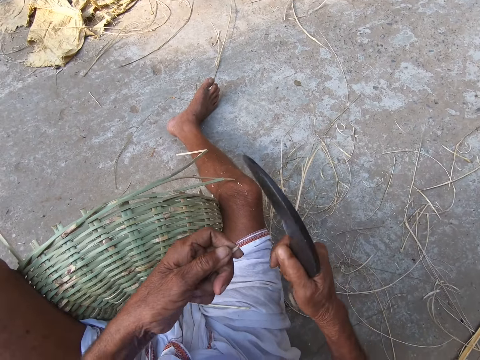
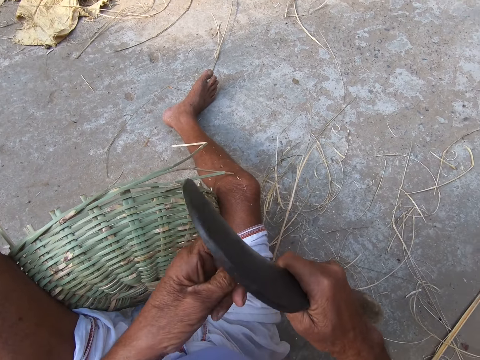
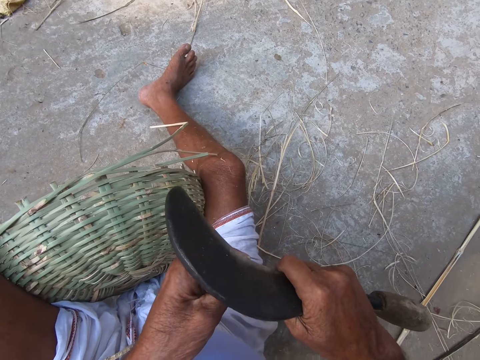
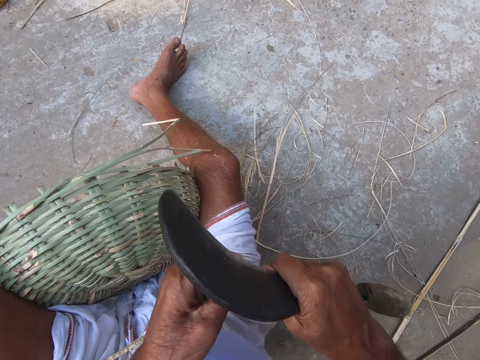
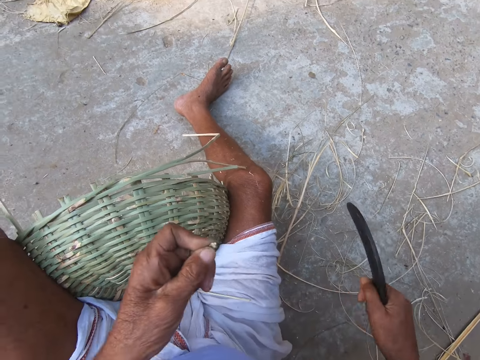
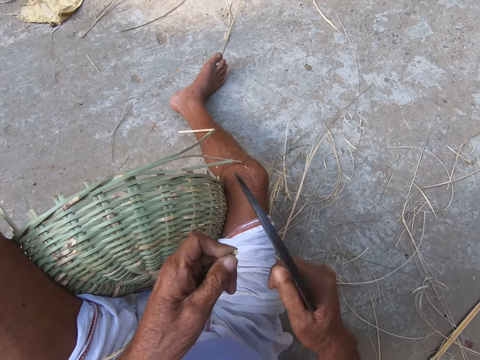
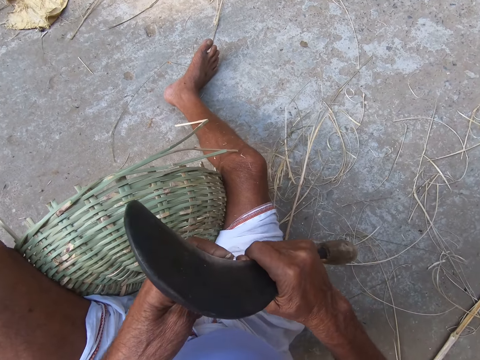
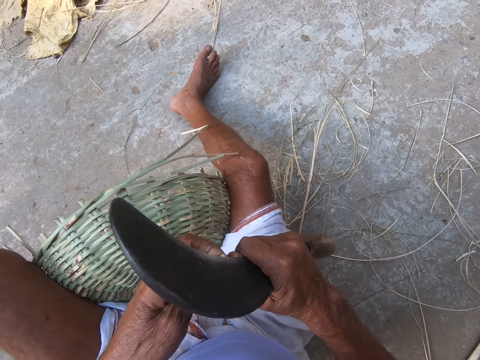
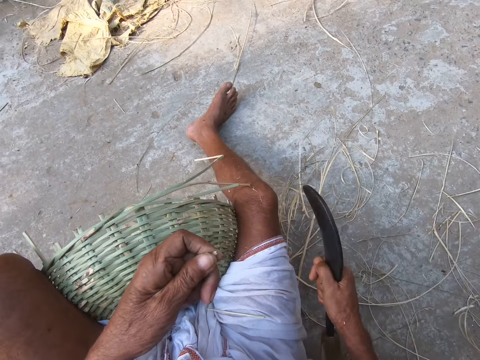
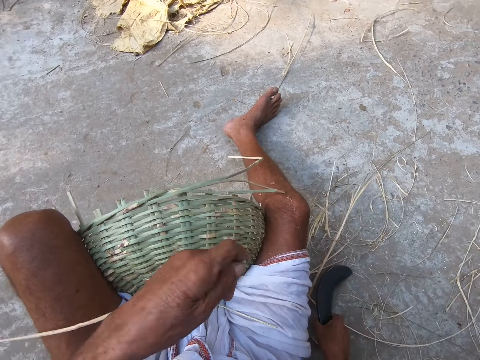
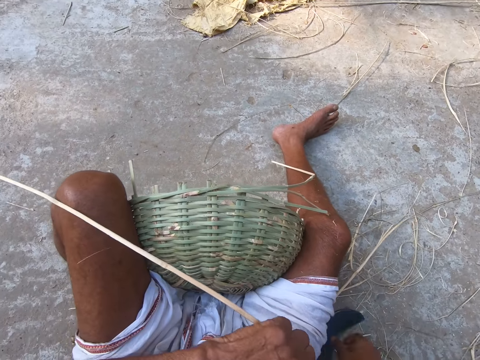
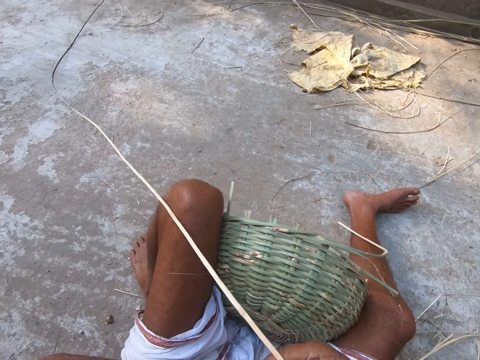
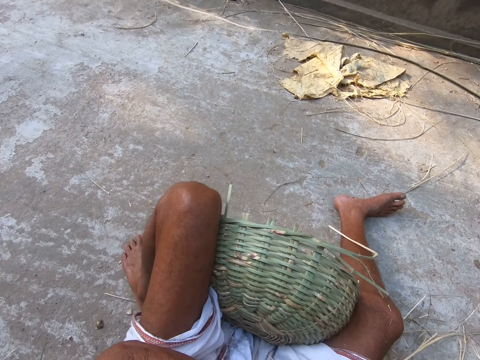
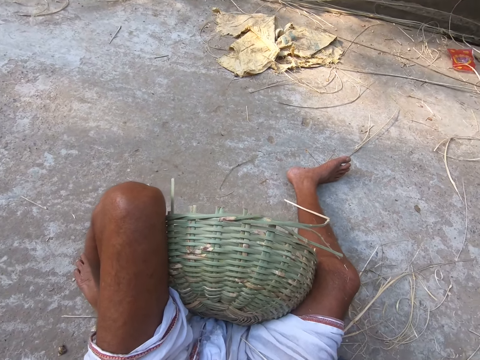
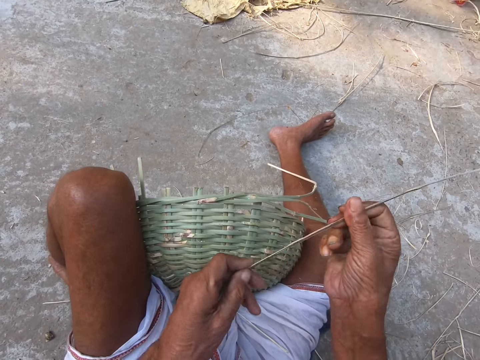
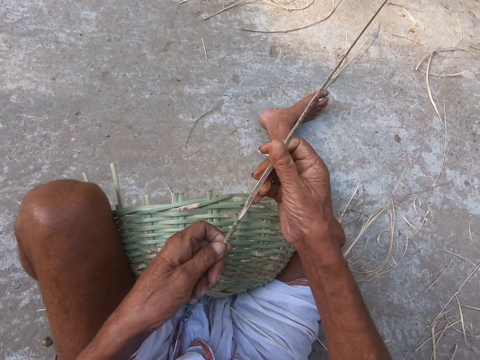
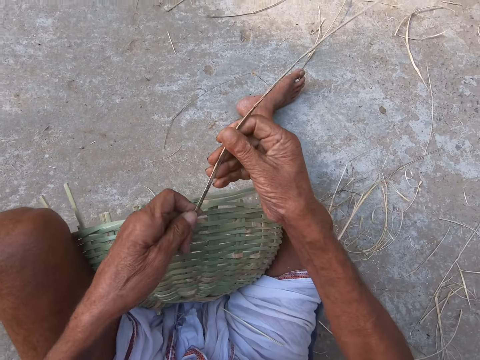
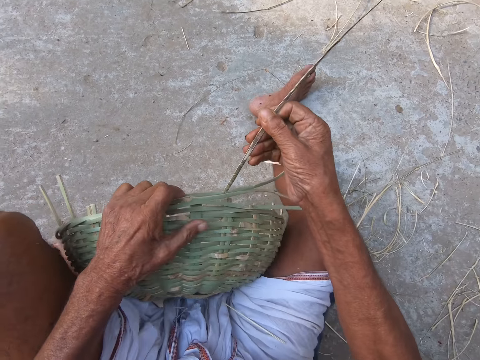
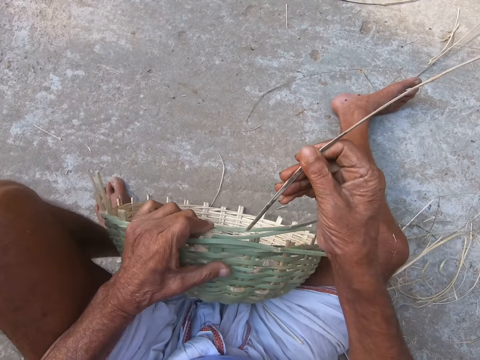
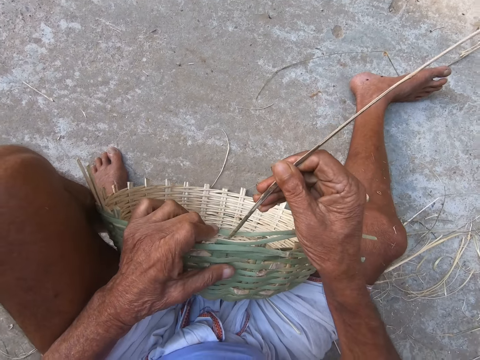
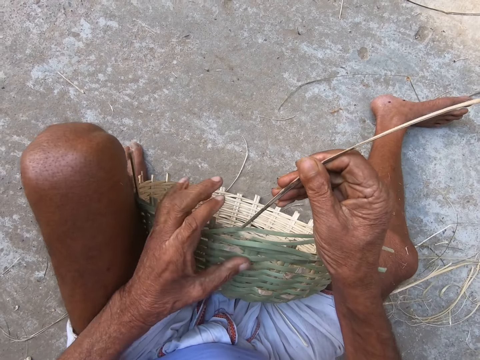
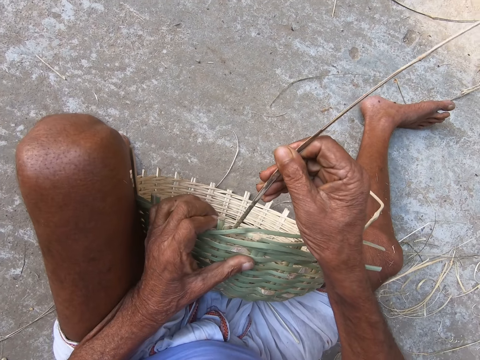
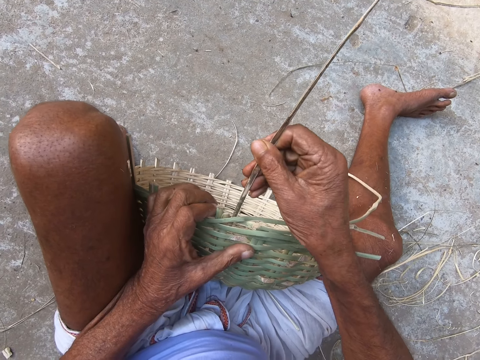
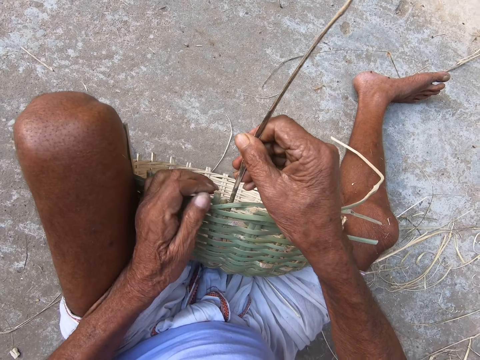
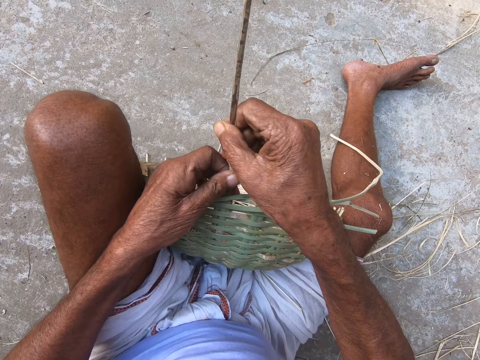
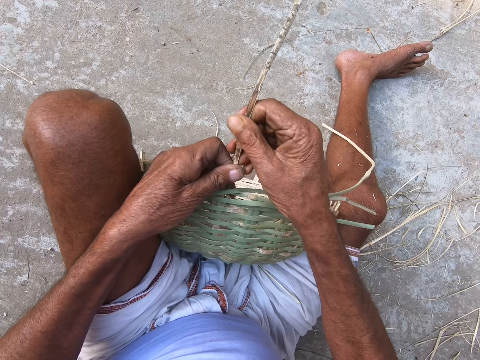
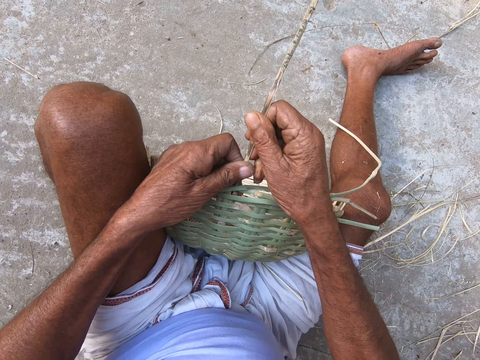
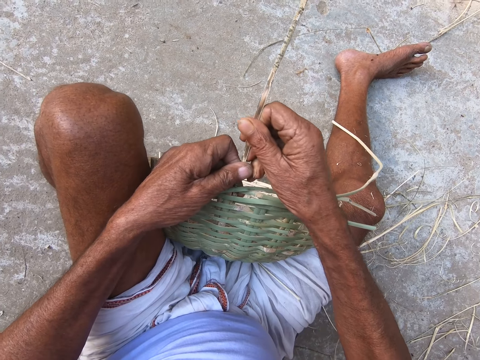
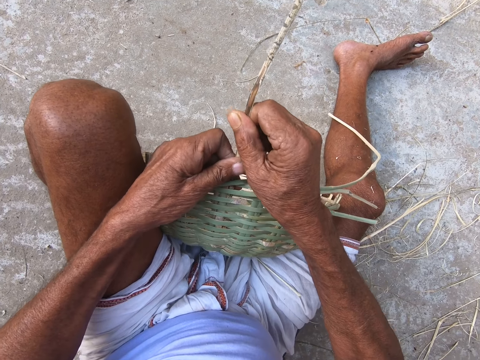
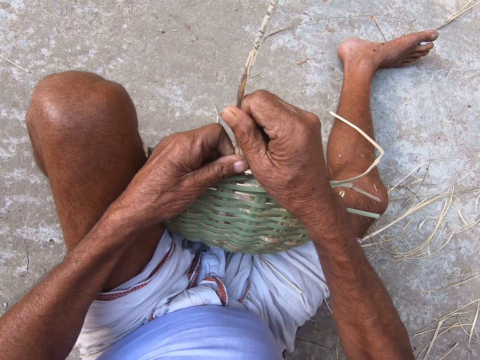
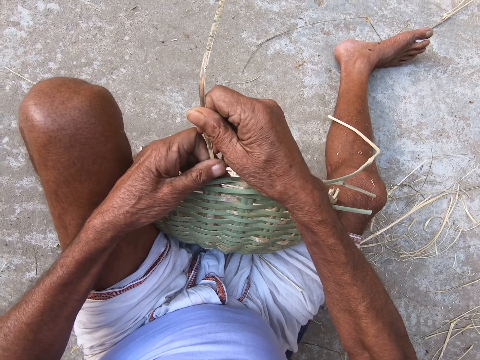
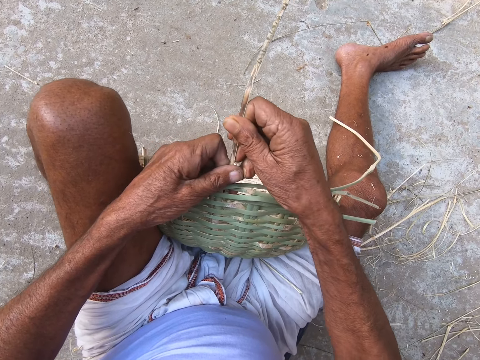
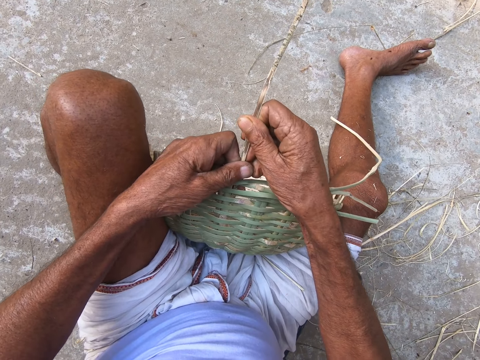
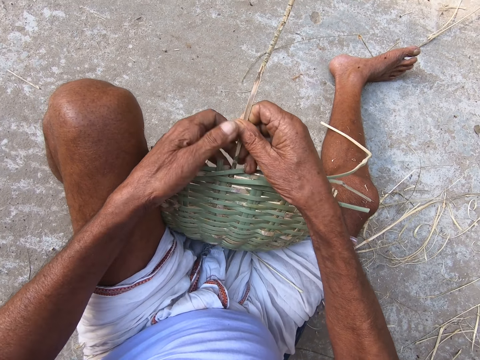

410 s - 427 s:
The camera wearer cuts sisal. He drops the sickle on the floor with his right hand. He holds the sisal. He inserts the bamboo stick in the basket on the floor. He fixes the sisal in the basket.

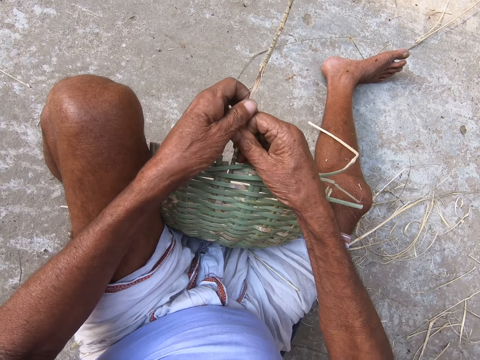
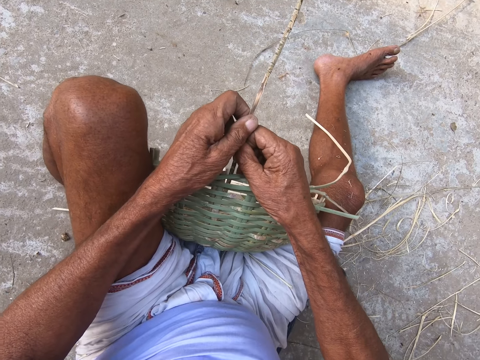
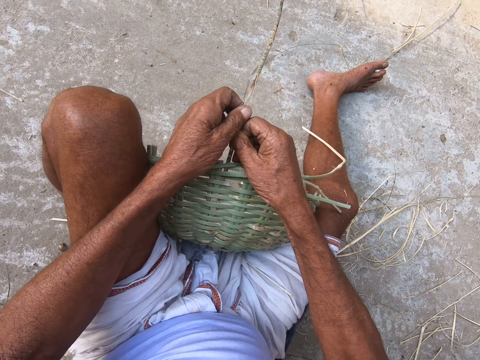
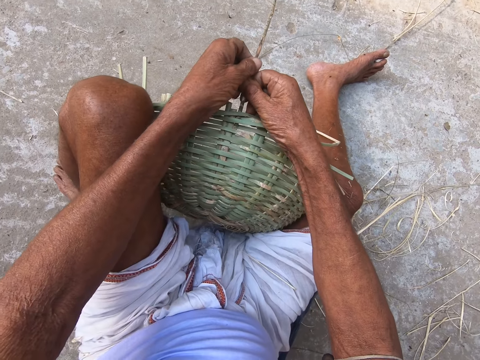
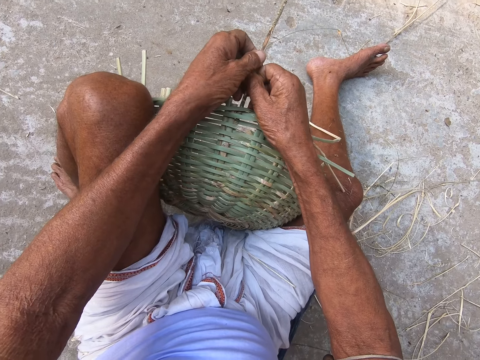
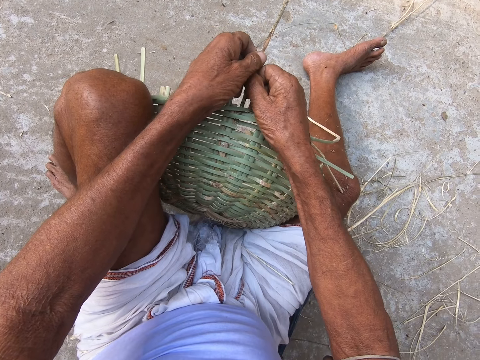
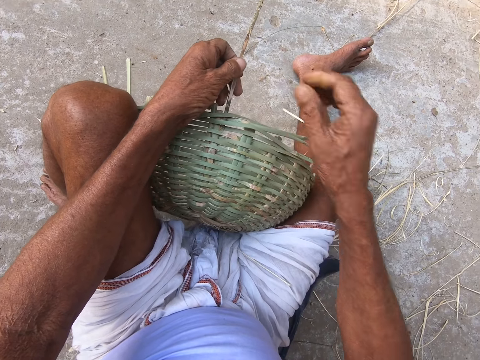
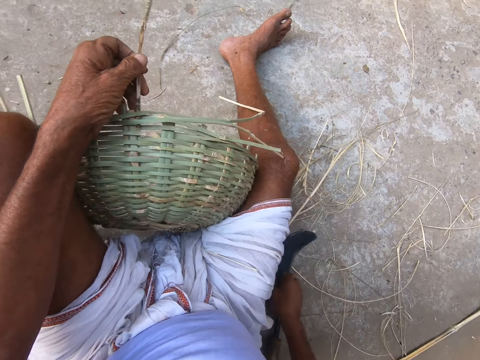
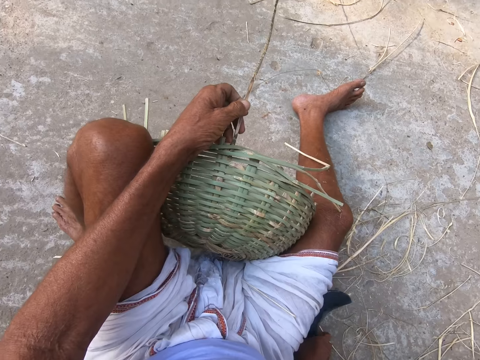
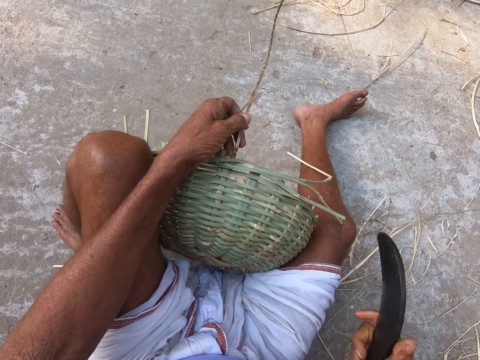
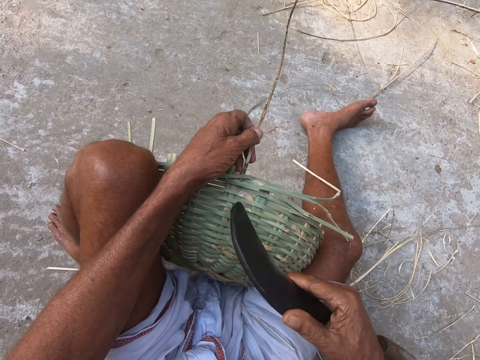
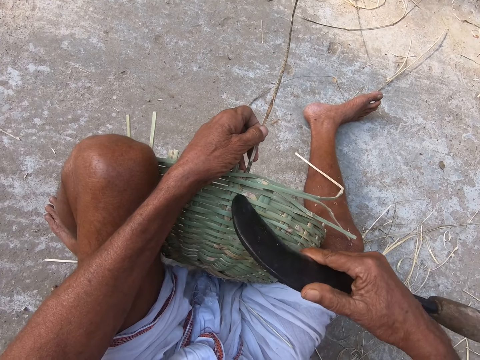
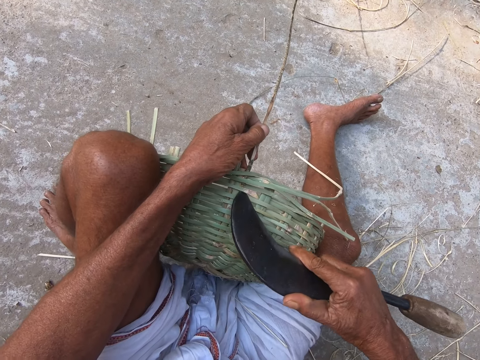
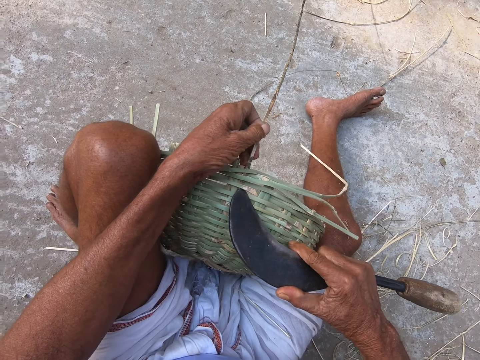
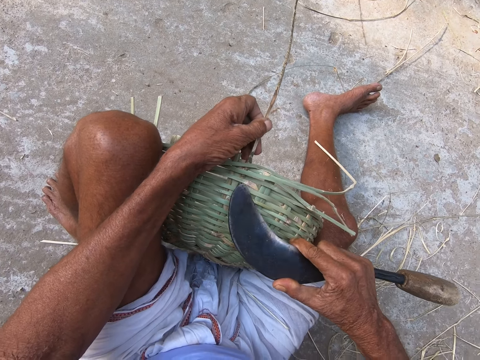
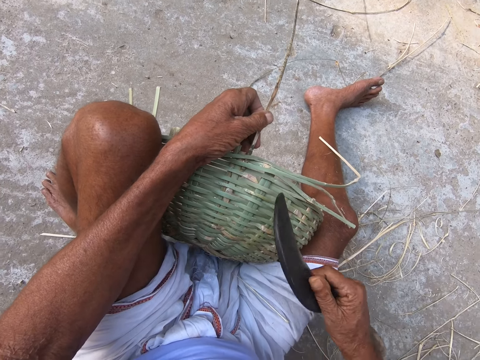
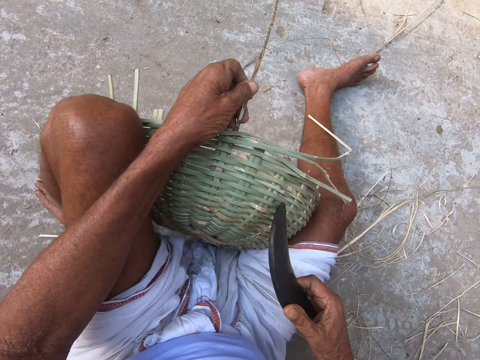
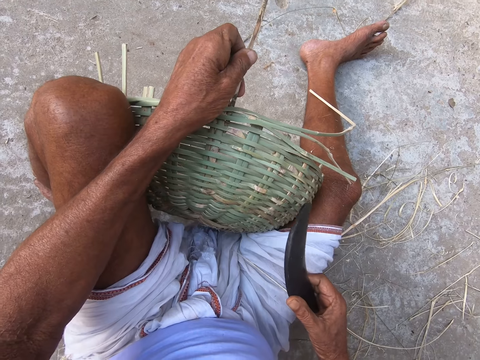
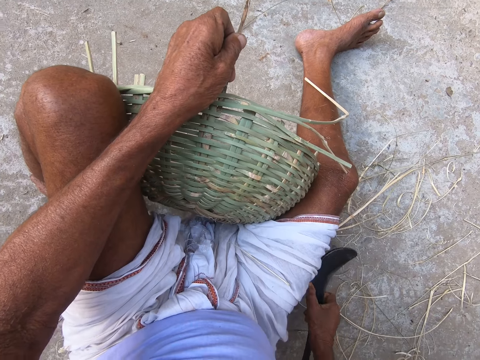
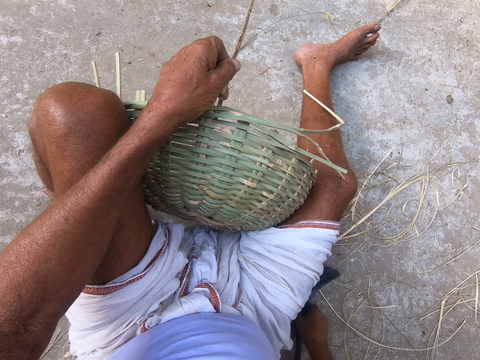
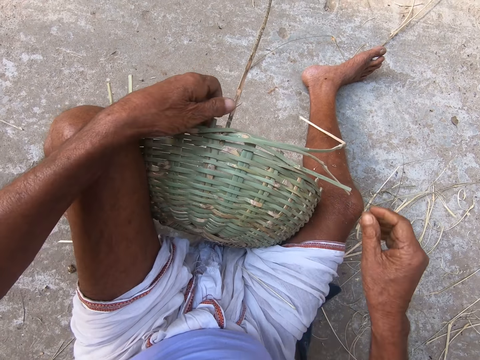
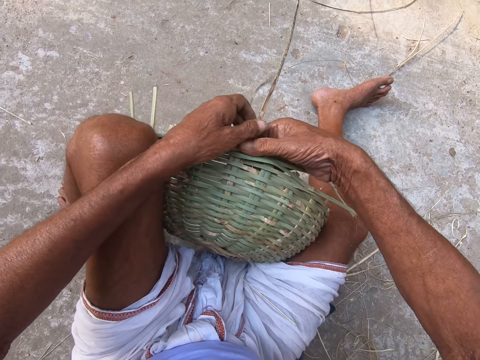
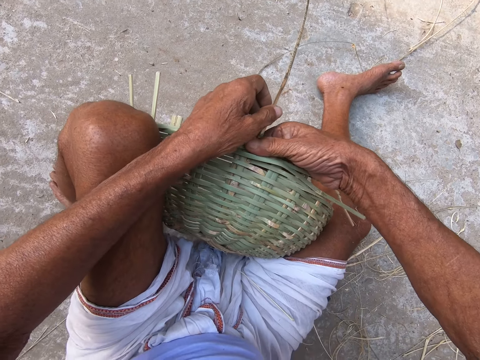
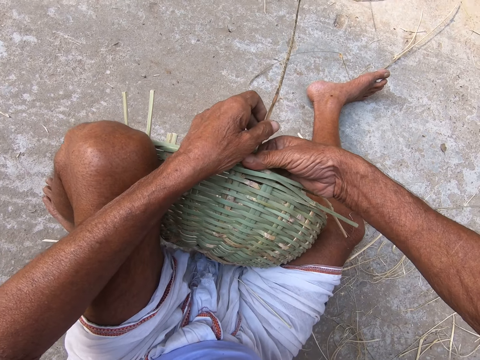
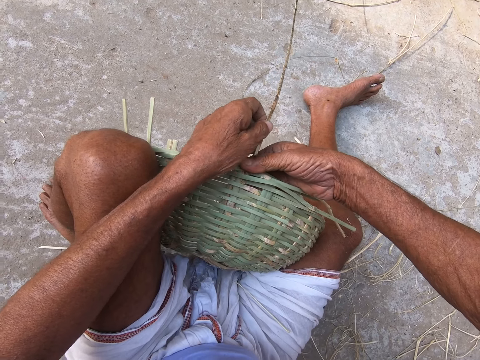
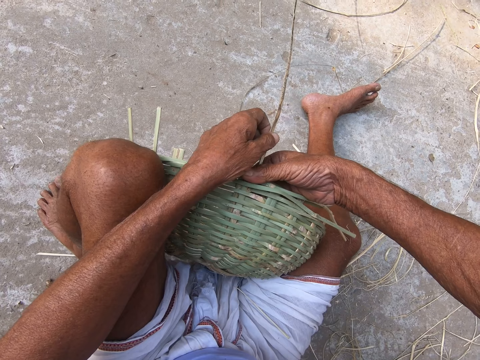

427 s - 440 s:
The camera wearer pushes a sisal in the basket. He picks up the sickle on the floor with his right hand. He adjusts the basket with the sickle in his right hand. He drops the sickle on the floor with his right hand. He fixes the bamboo stick in the basket.
